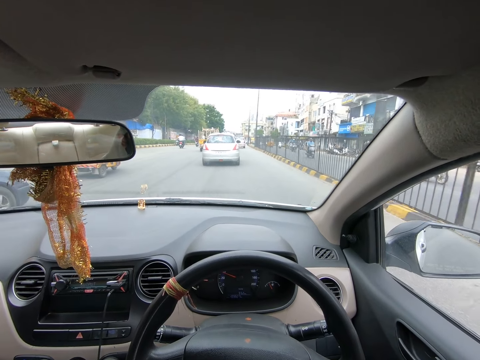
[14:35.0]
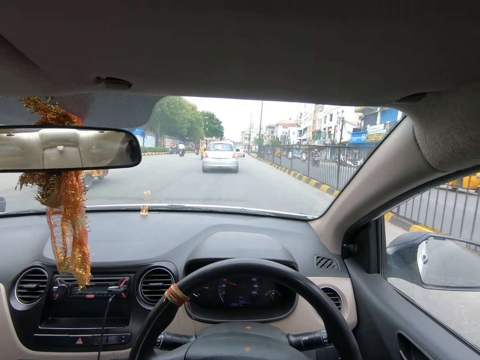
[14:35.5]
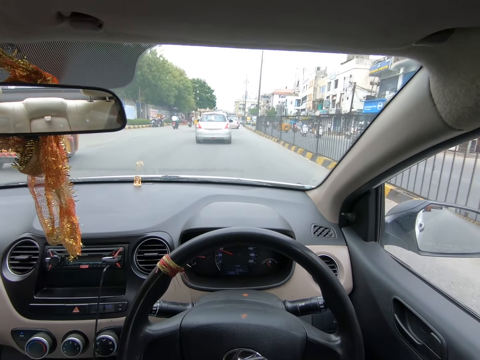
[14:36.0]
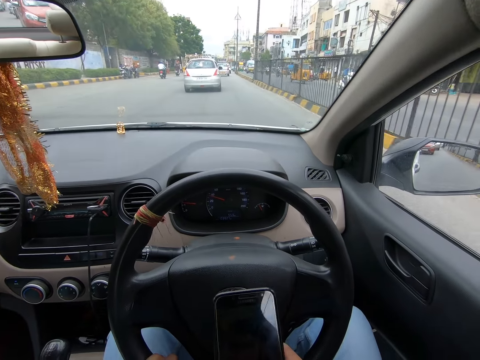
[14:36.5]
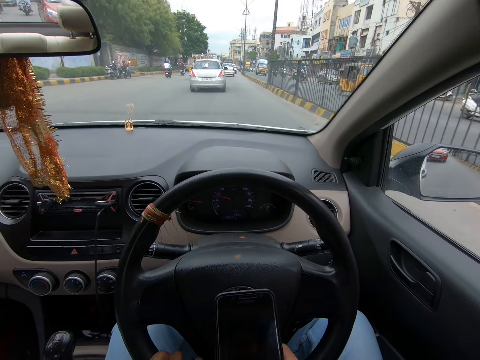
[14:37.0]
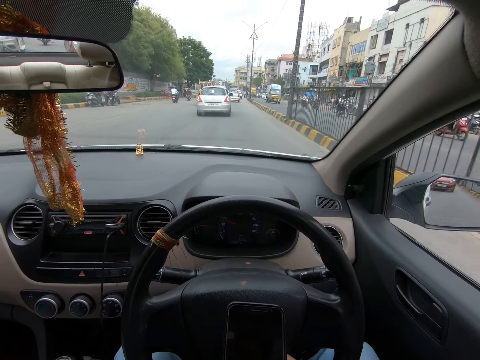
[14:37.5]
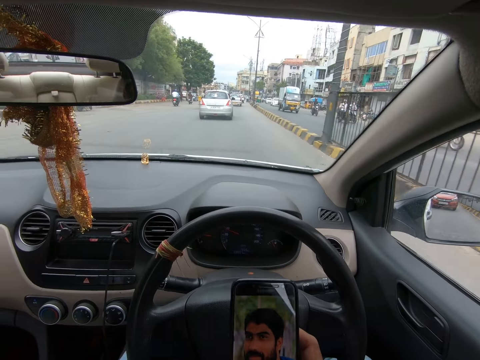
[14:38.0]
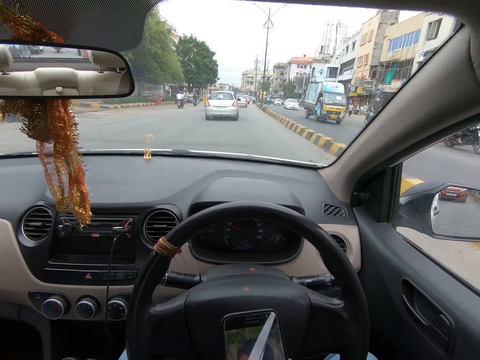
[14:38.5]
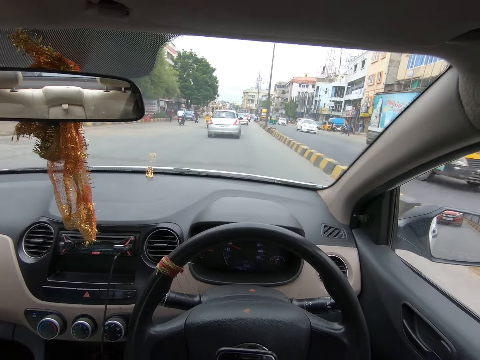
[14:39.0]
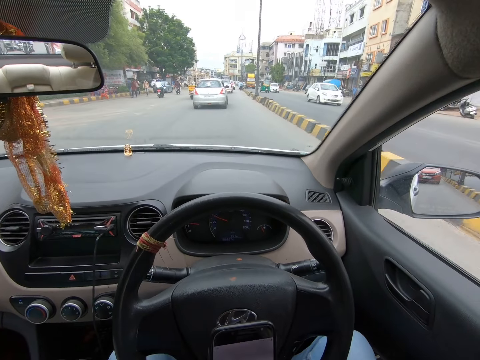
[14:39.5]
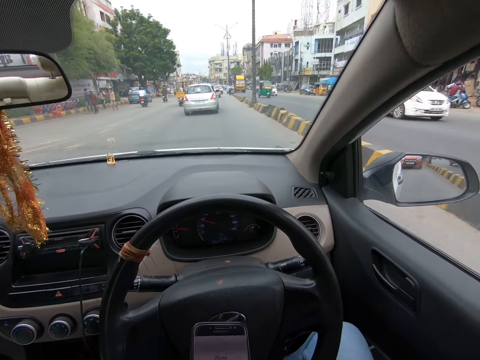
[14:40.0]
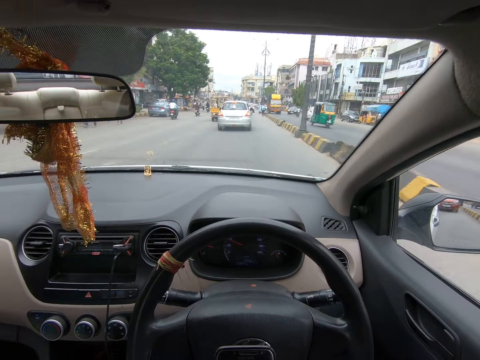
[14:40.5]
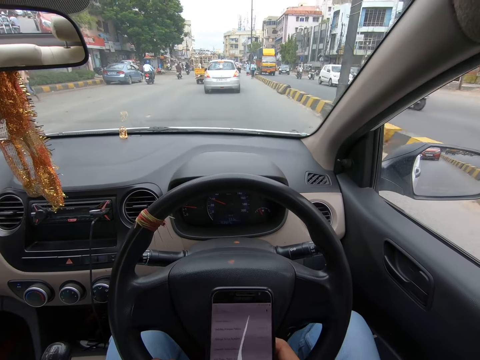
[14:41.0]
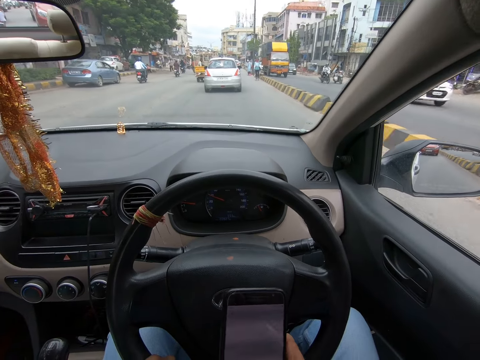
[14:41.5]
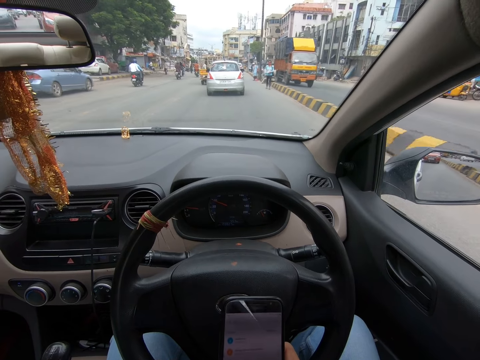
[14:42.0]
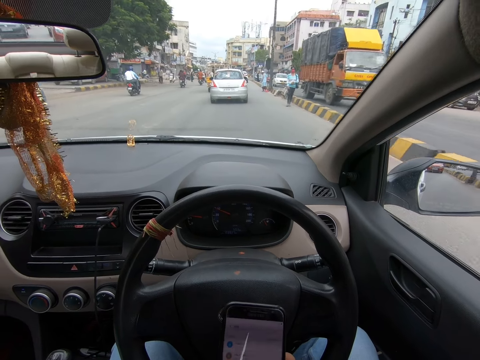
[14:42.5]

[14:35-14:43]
The camera wearer scrolls the mobile phone.

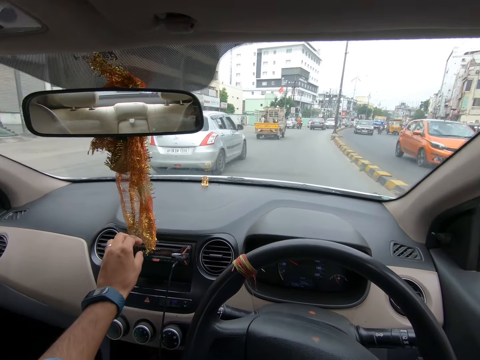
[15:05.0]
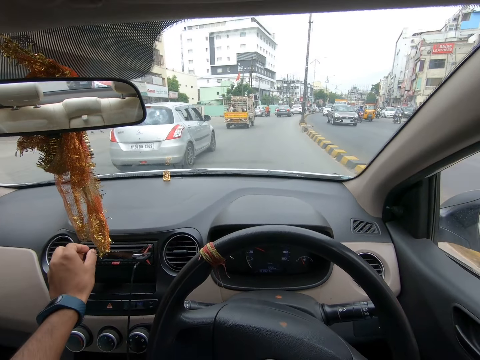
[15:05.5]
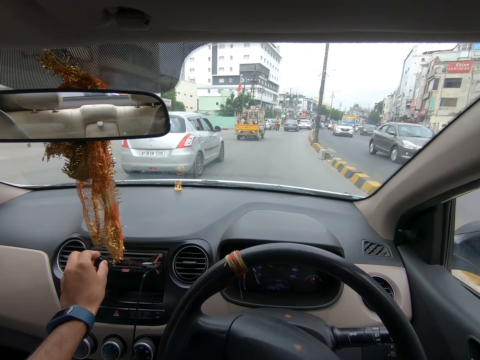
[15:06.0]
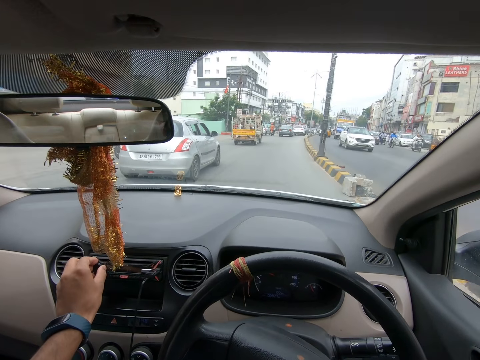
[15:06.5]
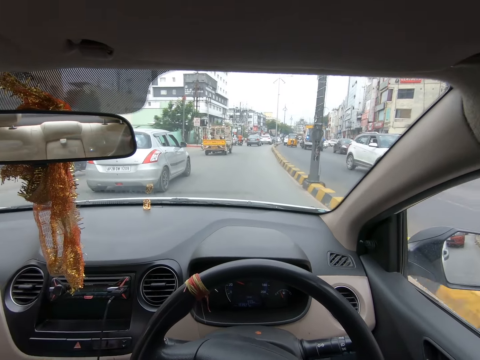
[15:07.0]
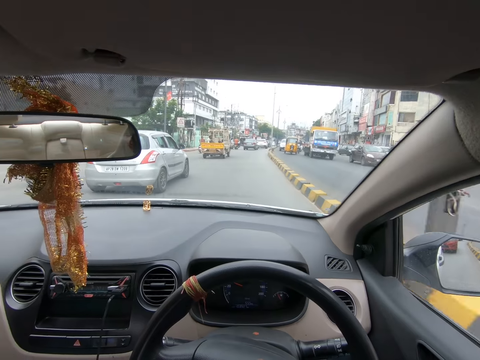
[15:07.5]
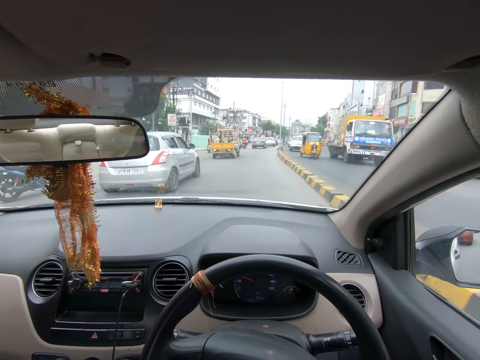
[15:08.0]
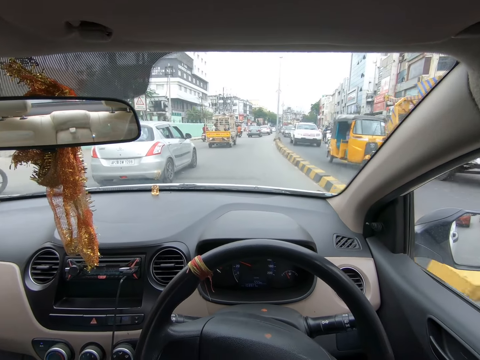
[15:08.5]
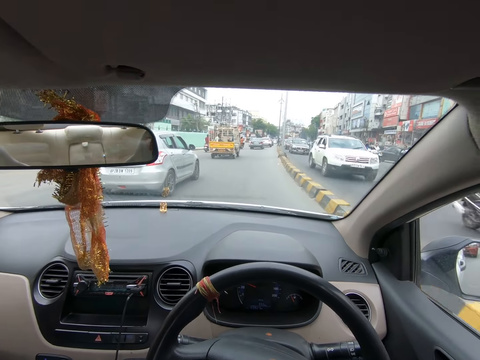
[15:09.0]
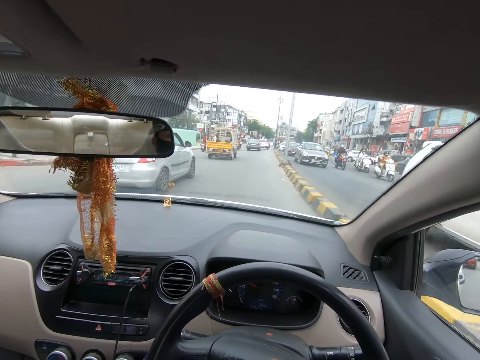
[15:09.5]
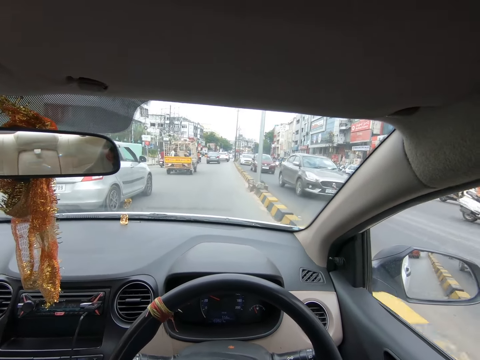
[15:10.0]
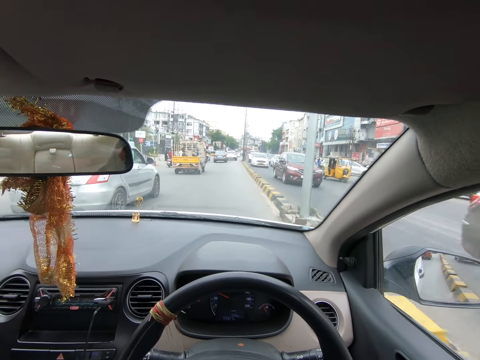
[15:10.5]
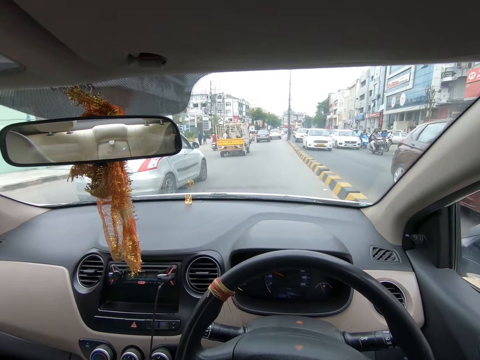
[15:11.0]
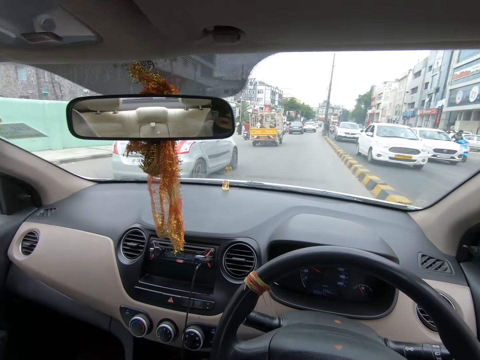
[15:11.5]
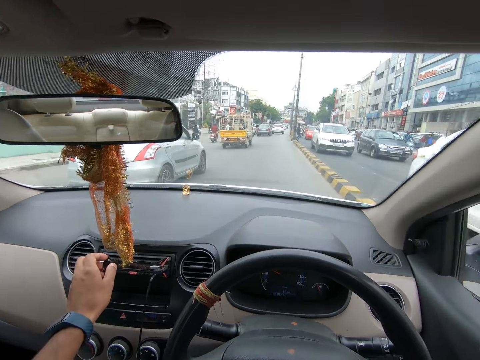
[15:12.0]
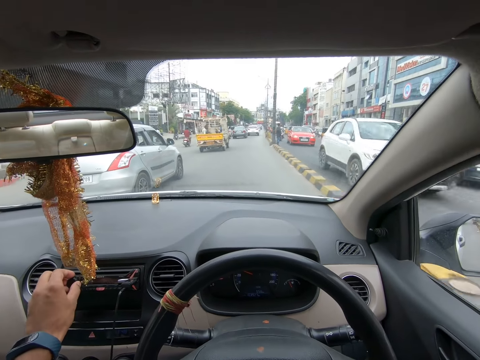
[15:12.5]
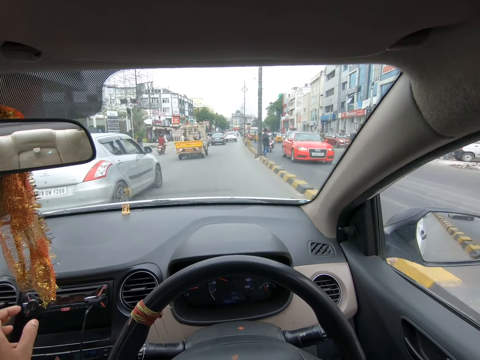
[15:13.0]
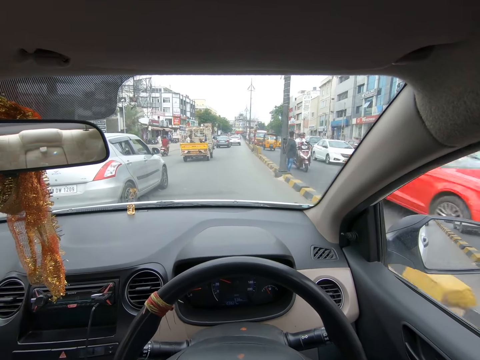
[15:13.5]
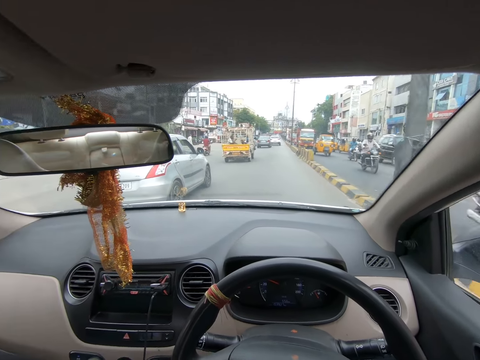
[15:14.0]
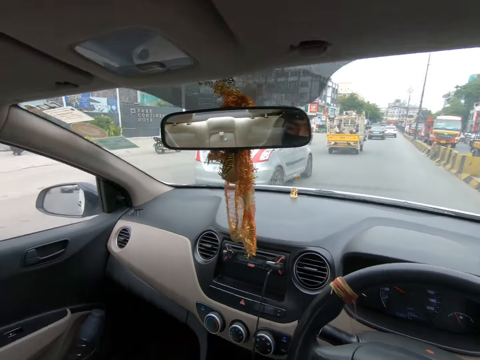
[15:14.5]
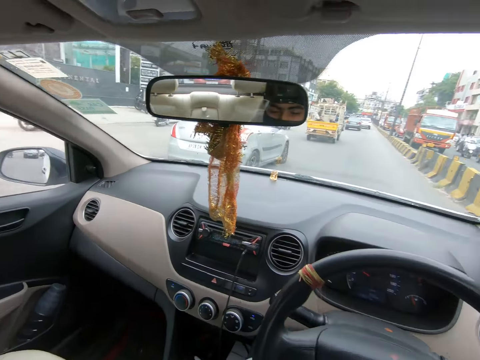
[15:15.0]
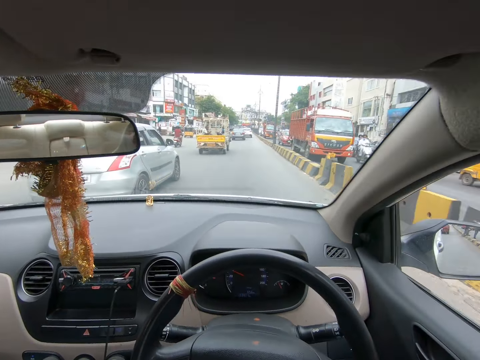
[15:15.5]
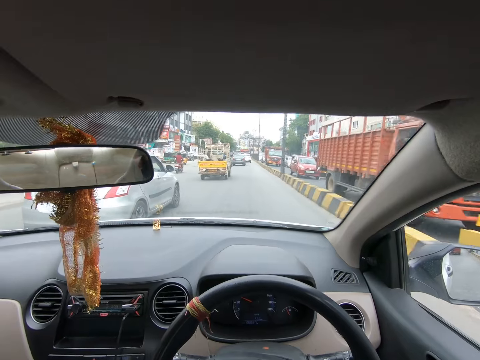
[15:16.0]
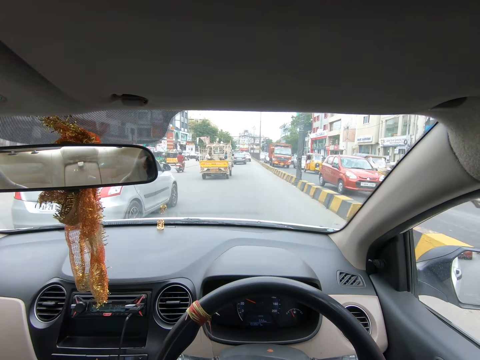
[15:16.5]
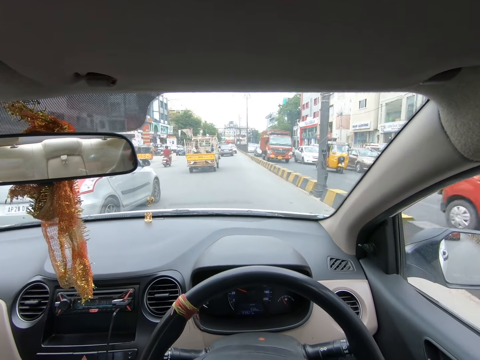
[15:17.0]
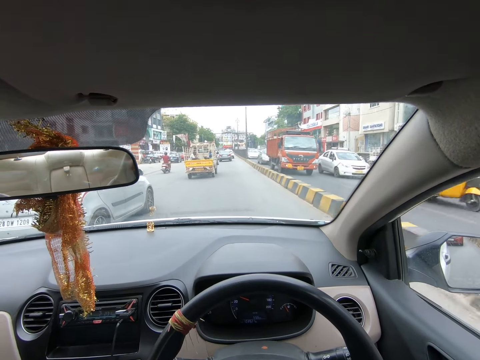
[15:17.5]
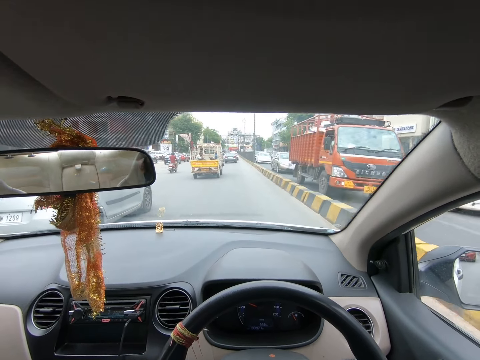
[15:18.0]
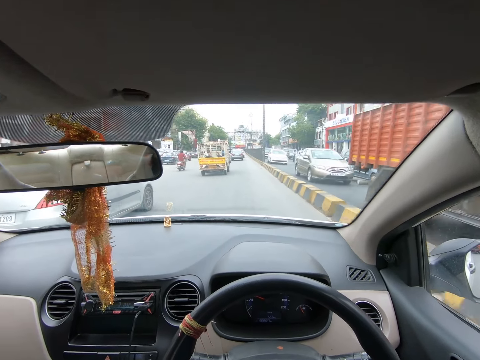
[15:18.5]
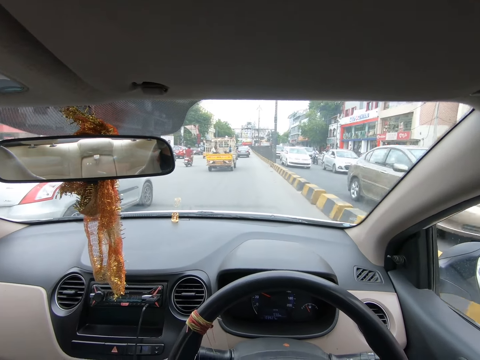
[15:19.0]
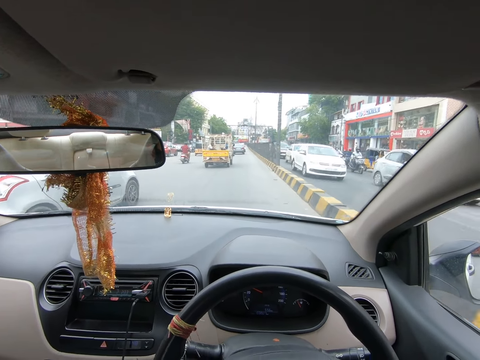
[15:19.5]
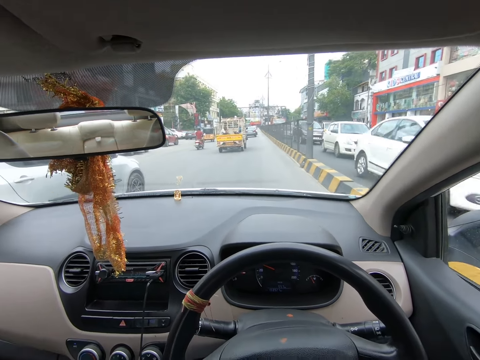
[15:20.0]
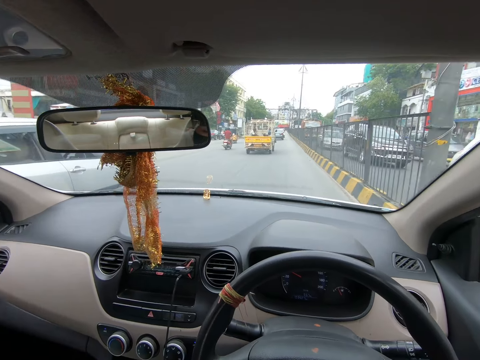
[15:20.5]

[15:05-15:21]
The camera wearer reduces the vehicle's radio volume. They talk on the phone. They adjust the vehicle's radio volume. They talk on the phone. They look around.
